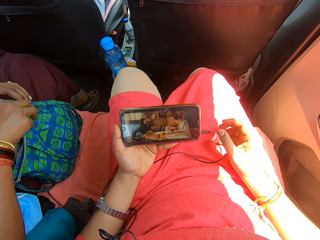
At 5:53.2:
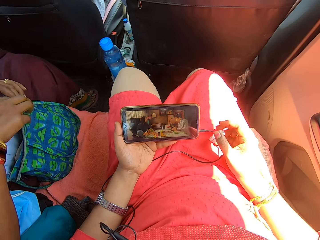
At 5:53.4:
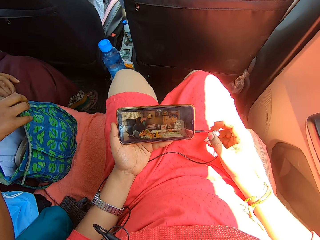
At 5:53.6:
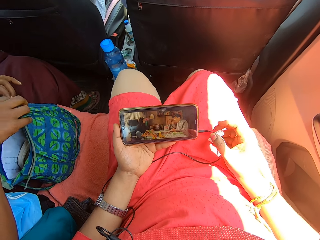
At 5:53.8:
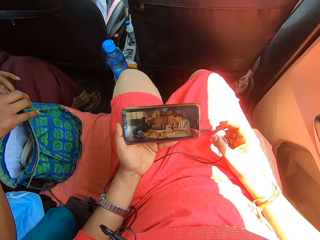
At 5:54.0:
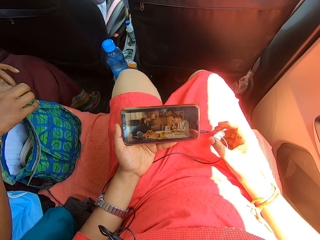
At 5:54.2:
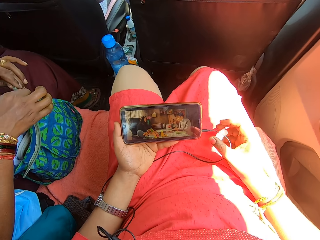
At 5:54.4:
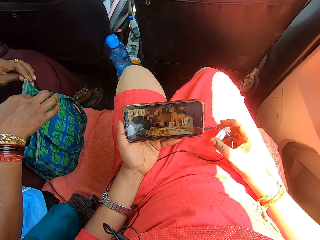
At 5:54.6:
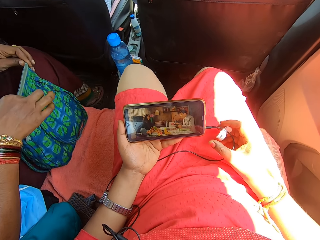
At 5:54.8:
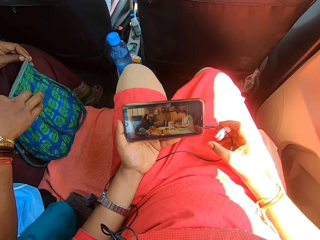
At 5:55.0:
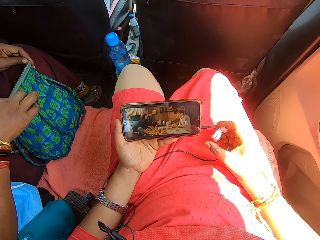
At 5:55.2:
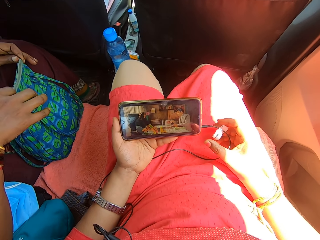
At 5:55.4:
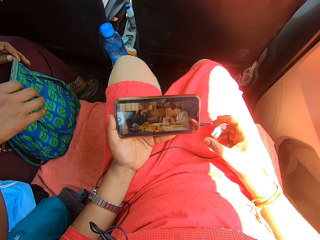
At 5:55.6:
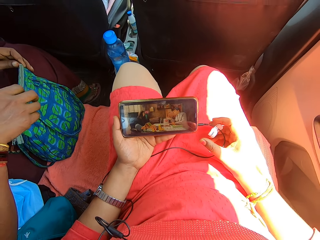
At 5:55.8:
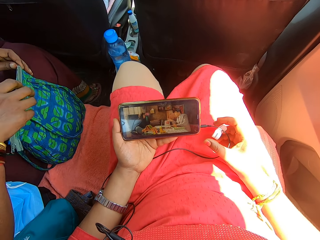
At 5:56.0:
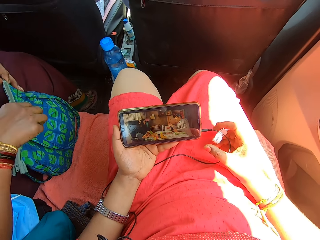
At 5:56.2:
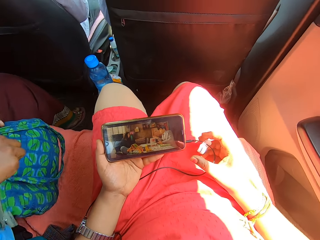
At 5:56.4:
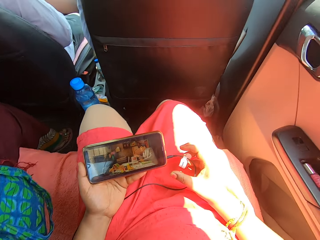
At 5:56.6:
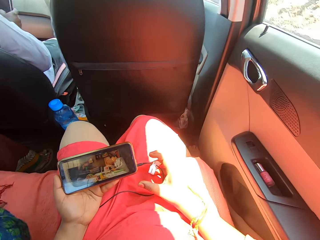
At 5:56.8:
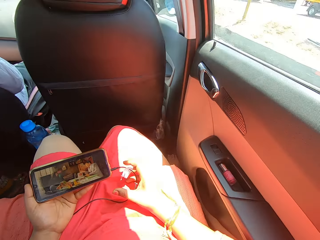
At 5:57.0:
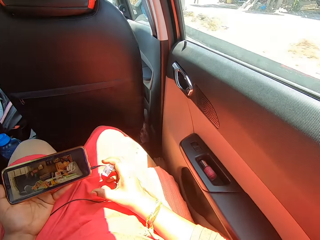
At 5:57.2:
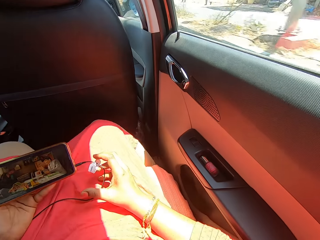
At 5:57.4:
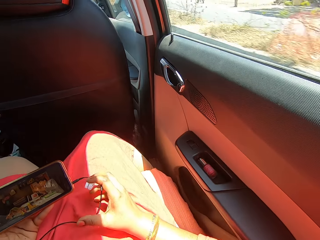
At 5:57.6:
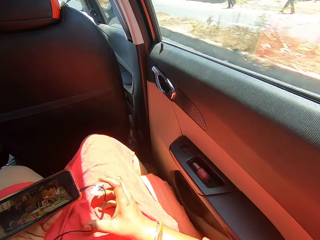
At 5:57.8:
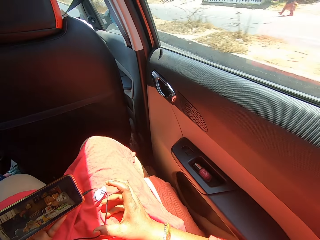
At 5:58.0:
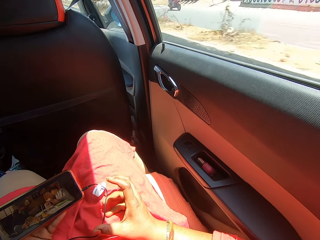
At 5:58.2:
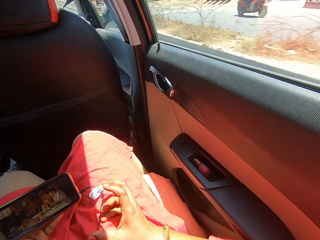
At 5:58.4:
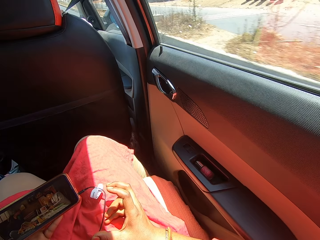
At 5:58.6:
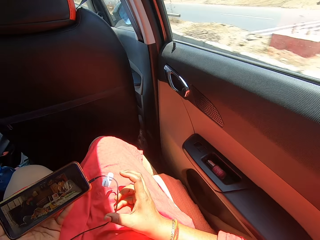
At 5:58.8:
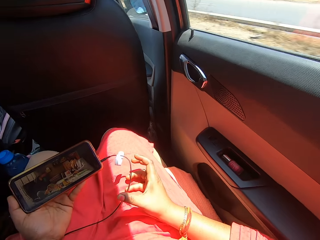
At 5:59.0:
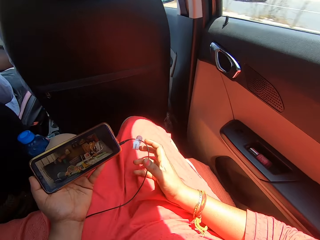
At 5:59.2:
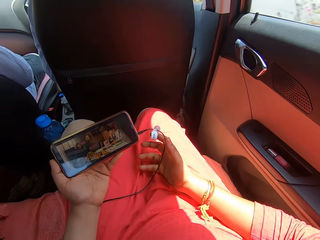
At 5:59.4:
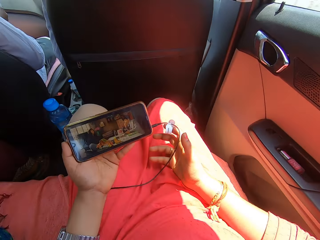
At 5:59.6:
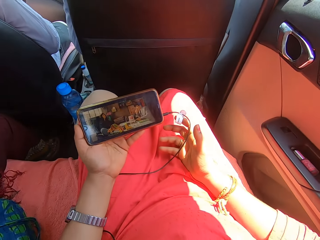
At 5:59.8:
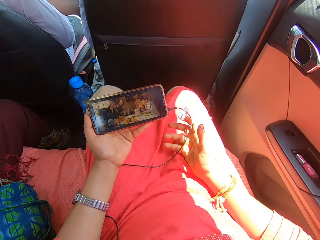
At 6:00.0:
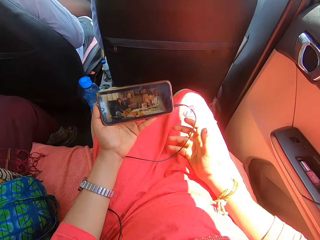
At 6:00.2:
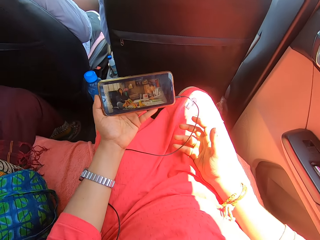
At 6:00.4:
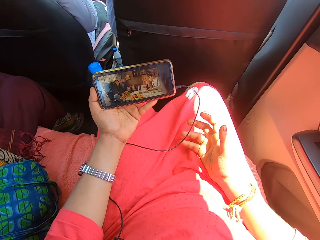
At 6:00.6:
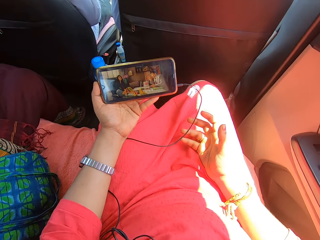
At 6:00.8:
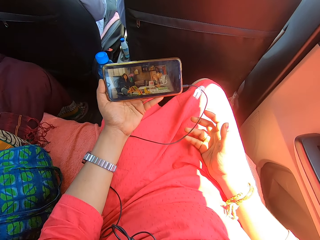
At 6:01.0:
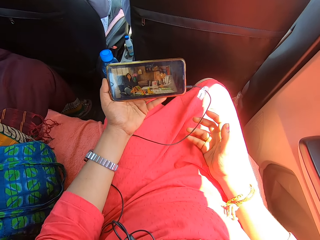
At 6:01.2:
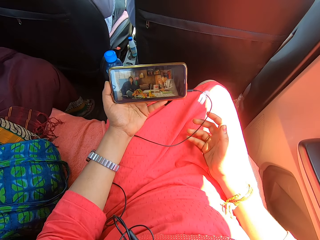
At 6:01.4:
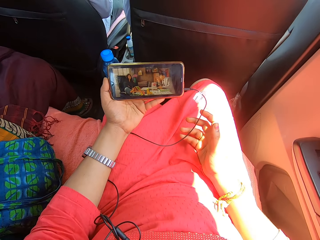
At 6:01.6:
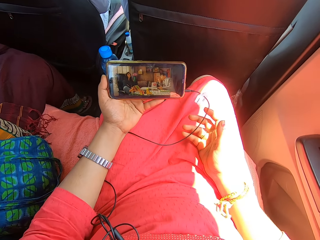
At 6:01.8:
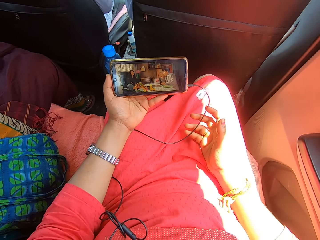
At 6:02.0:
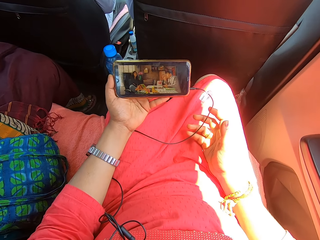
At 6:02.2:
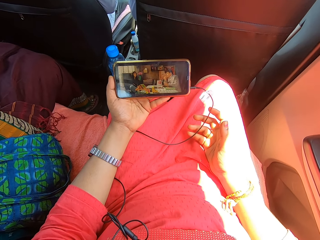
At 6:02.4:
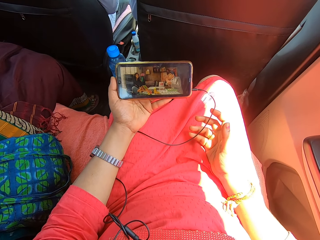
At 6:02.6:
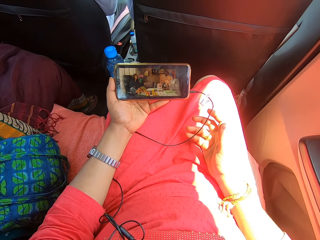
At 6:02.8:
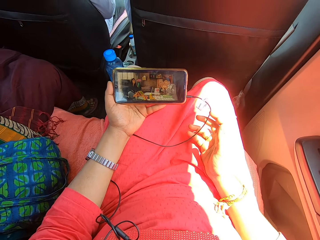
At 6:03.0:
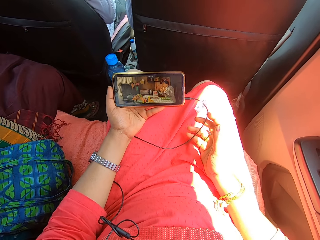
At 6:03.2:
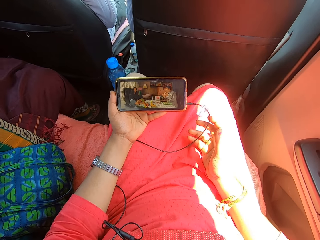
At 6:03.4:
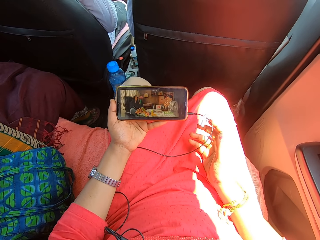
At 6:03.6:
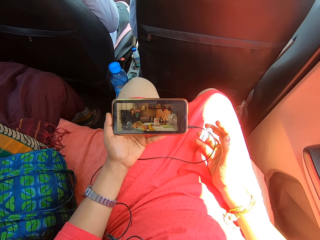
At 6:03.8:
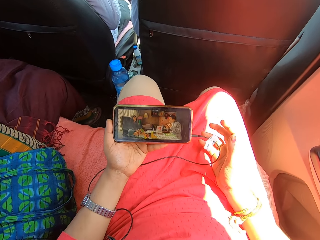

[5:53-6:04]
A woman closes the bag. The camera wearer watches on the phone. They look around. They watch on the phone.

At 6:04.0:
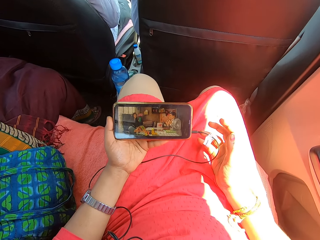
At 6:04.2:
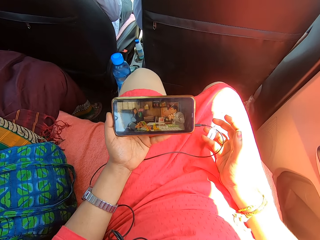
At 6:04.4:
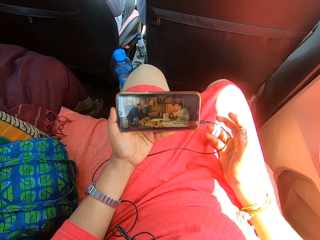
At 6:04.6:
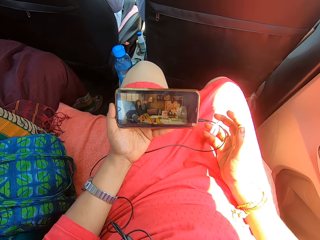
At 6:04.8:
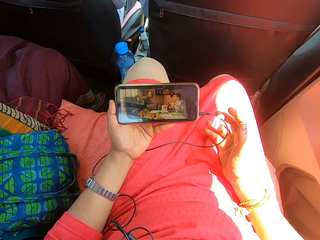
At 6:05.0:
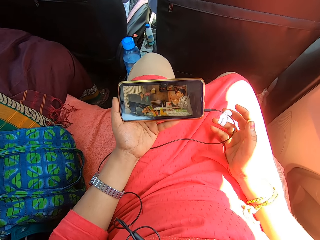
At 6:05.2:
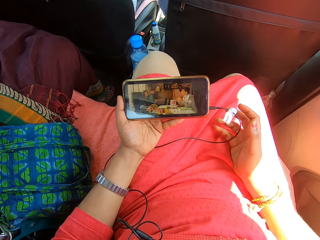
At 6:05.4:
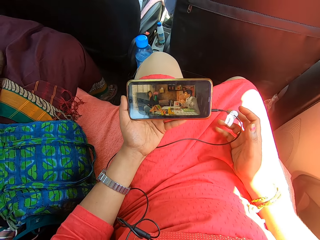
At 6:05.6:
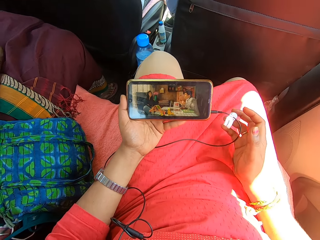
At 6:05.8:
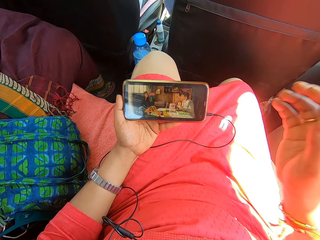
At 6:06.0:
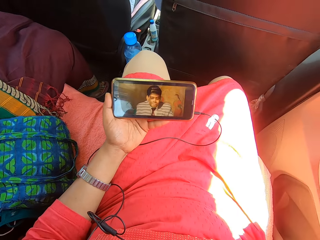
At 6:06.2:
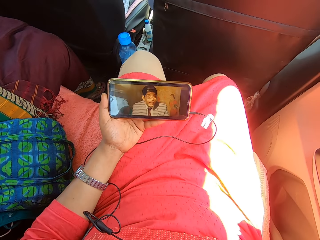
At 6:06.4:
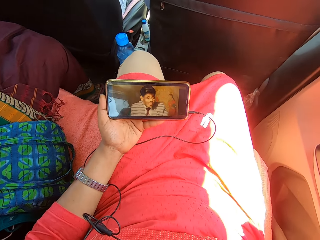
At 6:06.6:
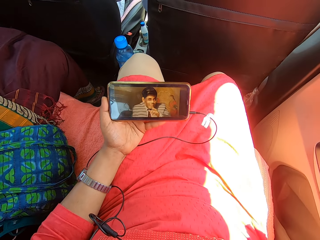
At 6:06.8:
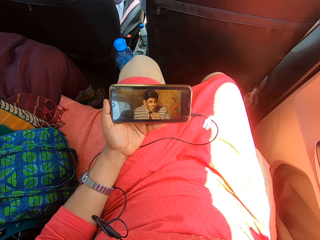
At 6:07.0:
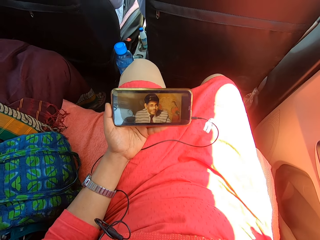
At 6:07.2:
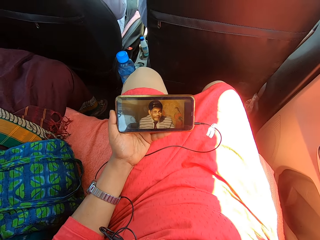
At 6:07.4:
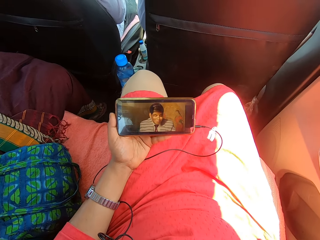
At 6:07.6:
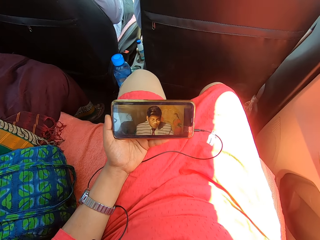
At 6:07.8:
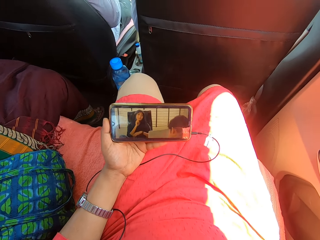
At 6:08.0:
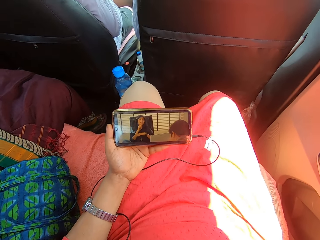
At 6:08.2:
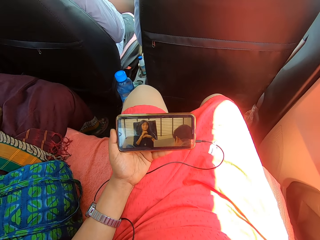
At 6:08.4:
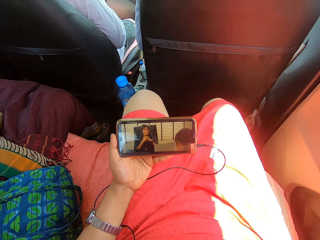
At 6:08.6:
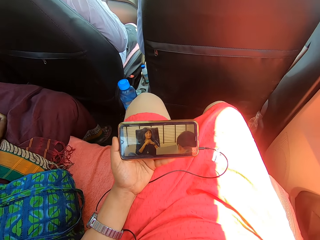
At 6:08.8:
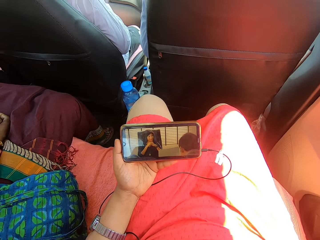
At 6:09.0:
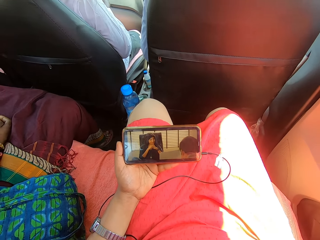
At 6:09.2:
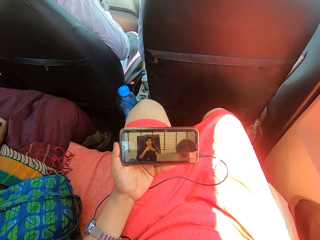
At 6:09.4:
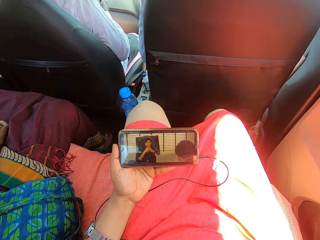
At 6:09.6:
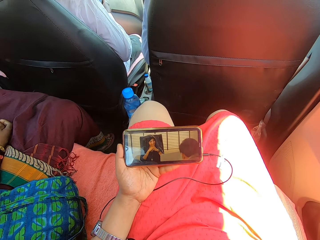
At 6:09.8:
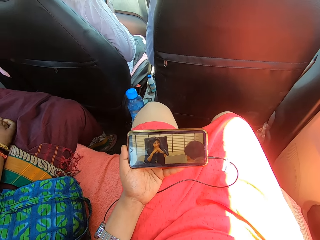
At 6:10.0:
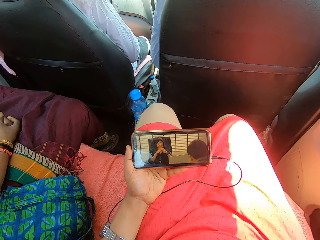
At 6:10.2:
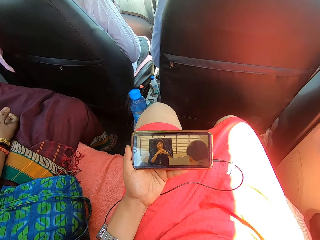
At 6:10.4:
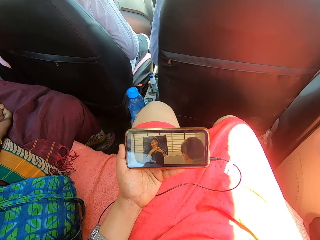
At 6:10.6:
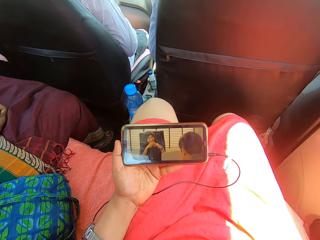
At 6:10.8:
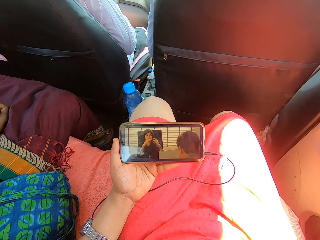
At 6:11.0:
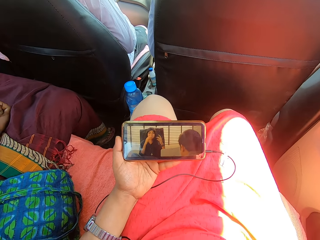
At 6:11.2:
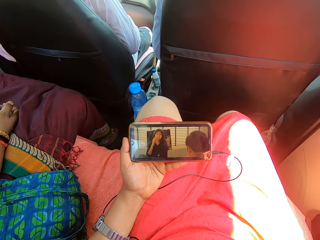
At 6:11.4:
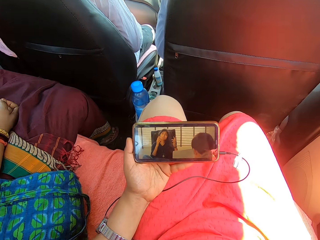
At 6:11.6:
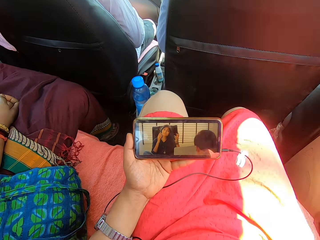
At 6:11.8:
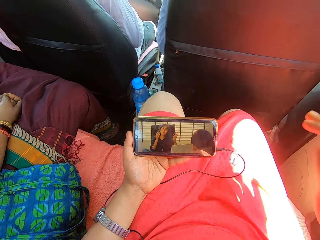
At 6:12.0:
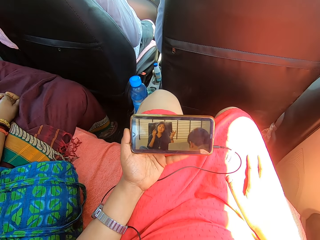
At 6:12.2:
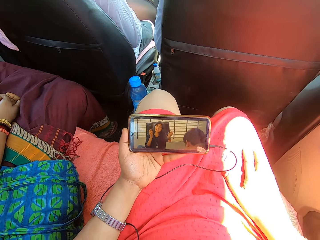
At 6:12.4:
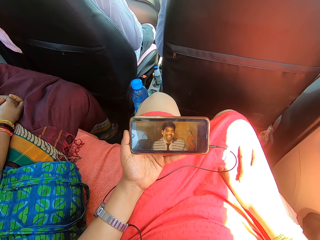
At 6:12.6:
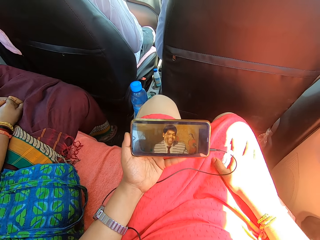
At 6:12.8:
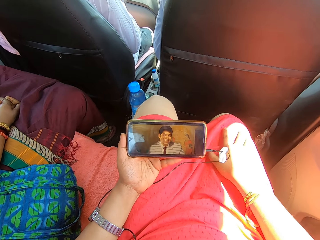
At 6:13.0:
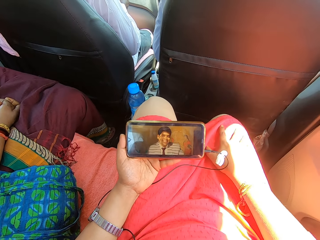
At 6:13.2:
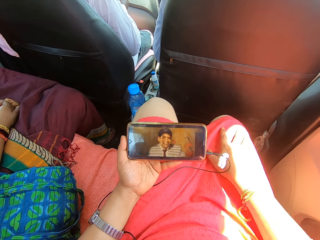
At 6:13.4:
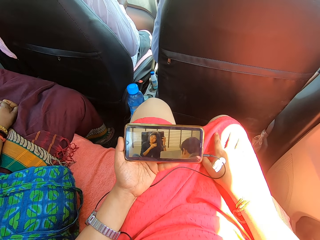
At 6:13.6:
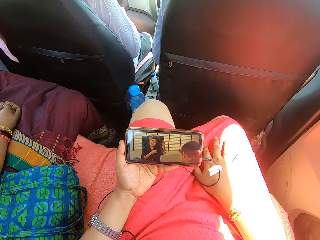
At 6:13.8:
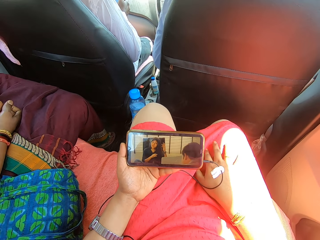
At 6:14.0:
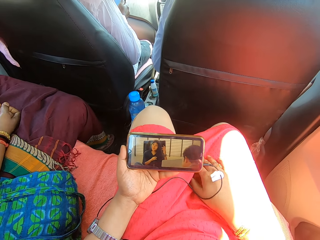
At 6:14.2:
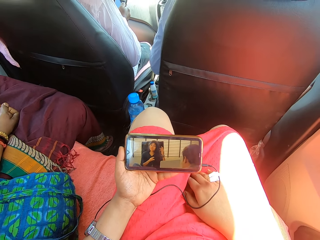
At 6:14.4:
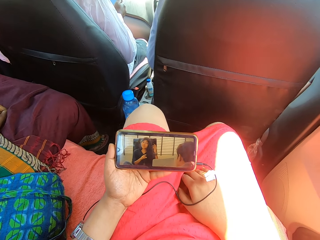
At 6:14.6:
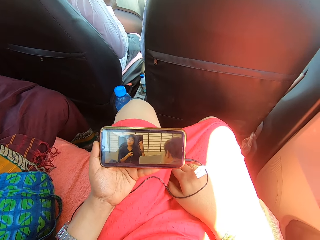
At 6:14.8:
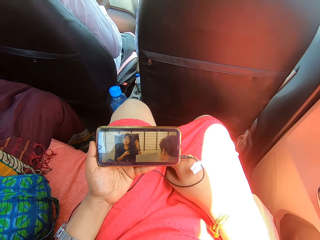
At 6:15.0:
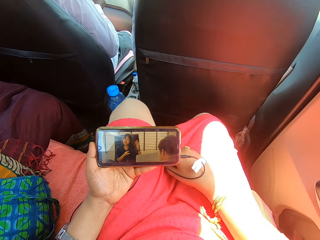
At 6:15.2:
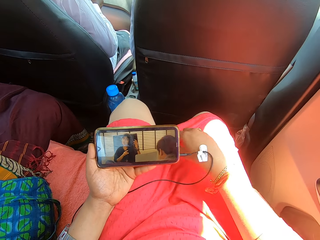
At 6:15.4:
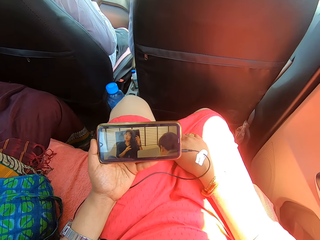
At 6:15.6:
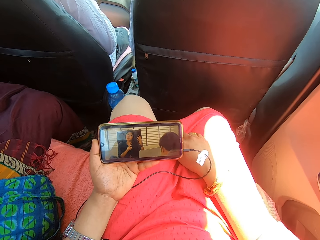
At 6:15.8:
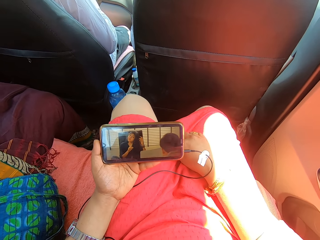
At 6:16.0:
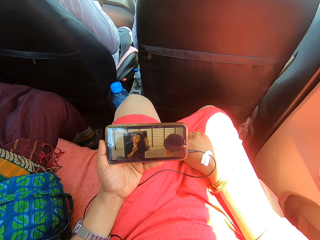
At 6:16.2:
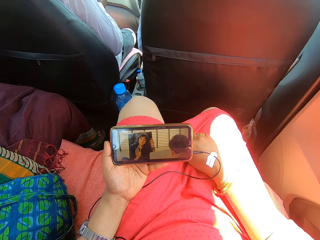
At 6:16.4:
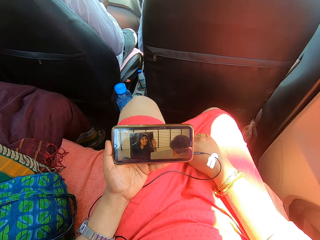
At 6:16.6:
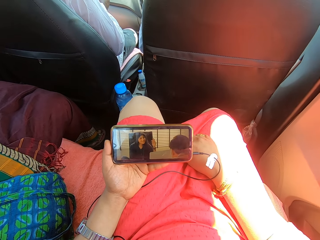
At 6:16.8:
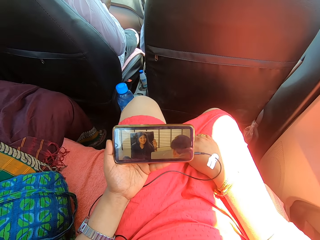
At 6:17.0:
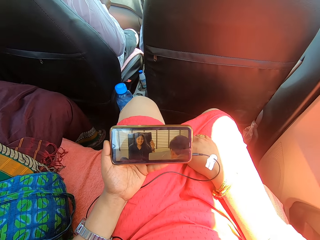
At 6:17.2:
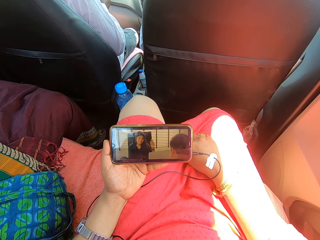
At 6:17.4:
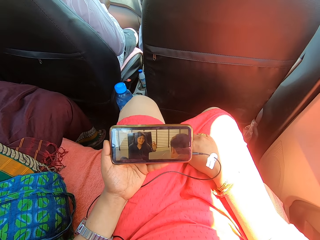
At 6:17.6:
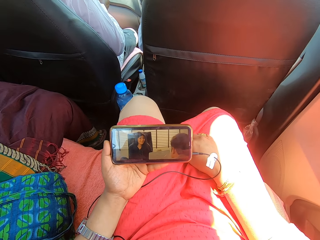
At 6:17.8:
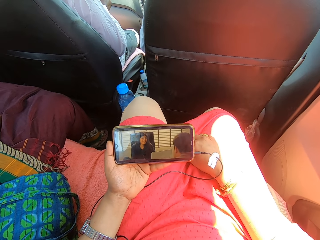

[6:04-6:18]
The camera wearer lifts the right hand. They adjust the camera. They watch on the phone.
